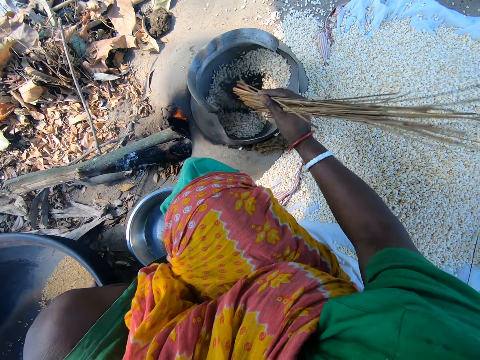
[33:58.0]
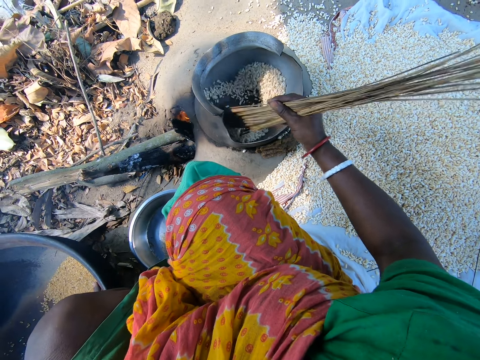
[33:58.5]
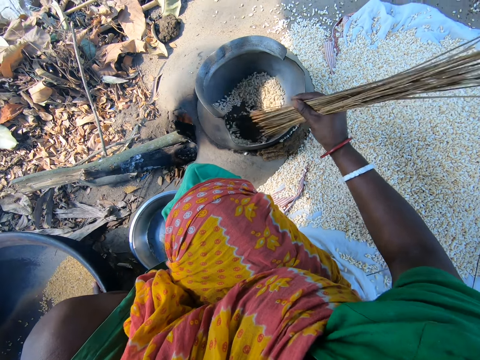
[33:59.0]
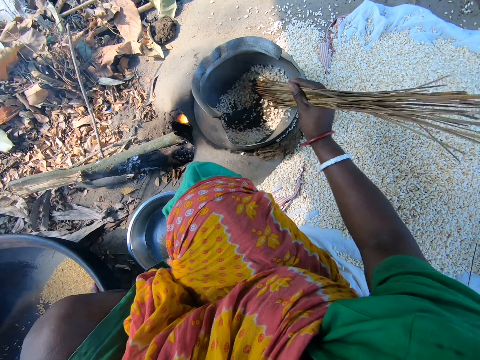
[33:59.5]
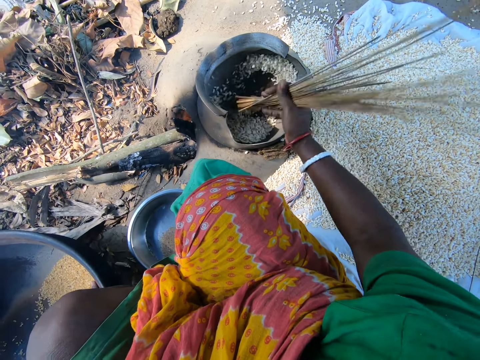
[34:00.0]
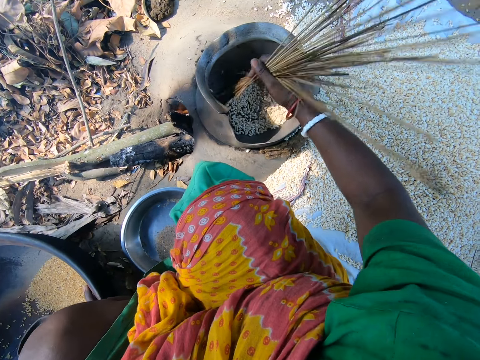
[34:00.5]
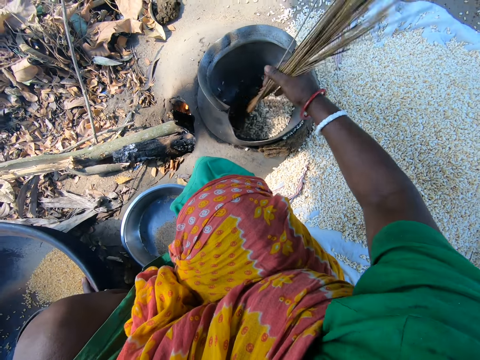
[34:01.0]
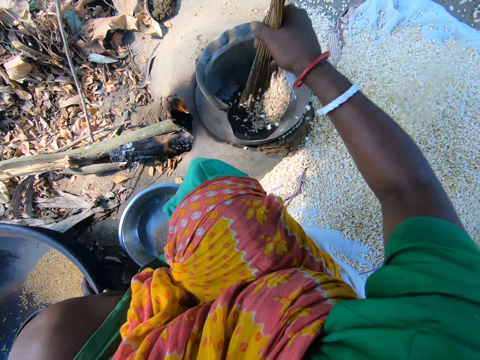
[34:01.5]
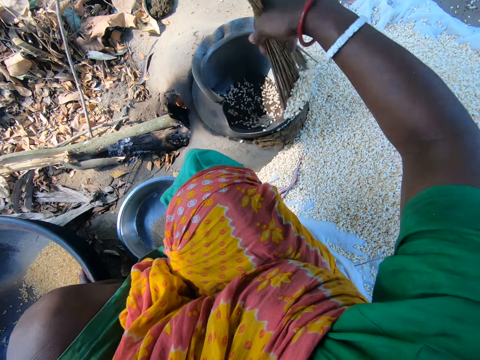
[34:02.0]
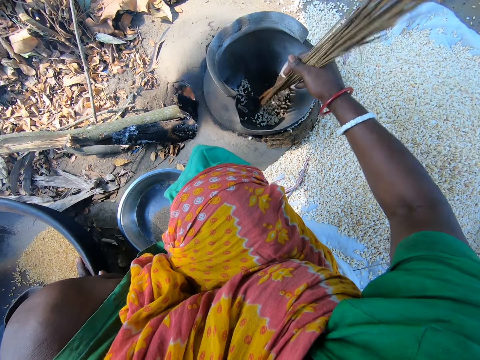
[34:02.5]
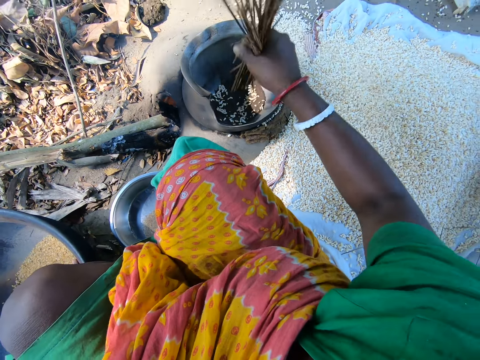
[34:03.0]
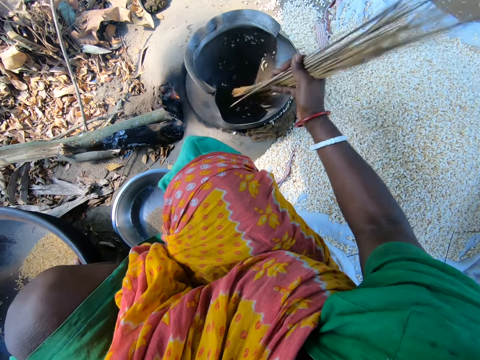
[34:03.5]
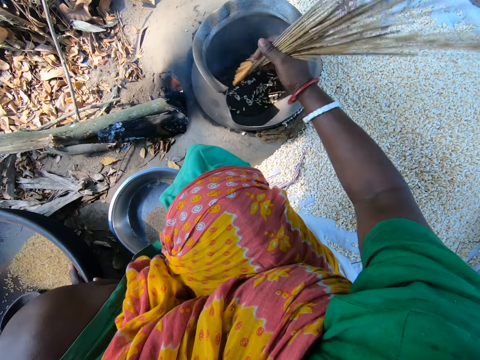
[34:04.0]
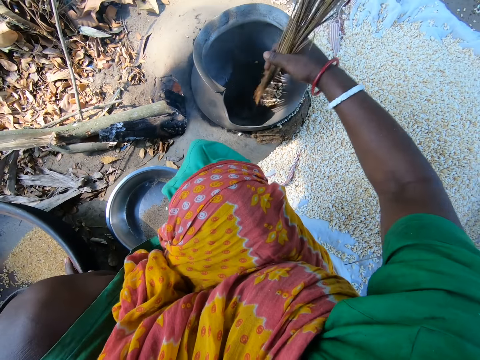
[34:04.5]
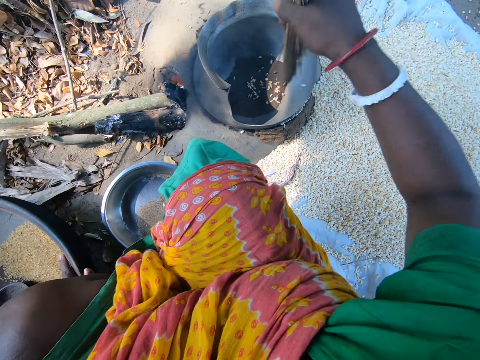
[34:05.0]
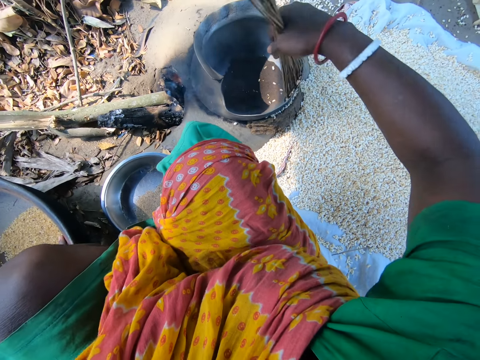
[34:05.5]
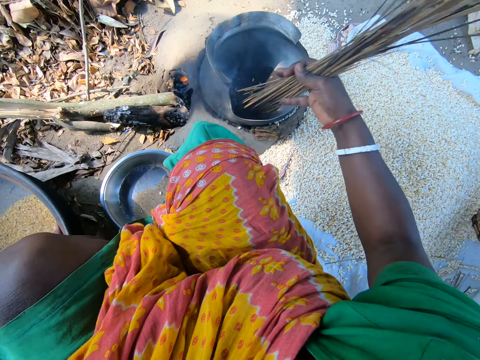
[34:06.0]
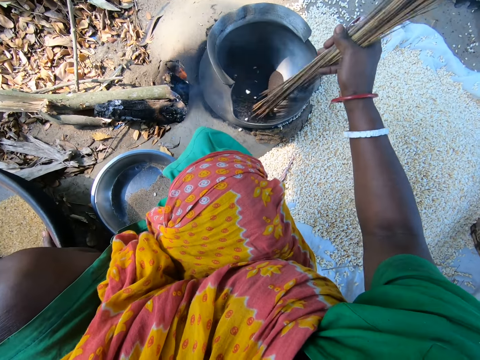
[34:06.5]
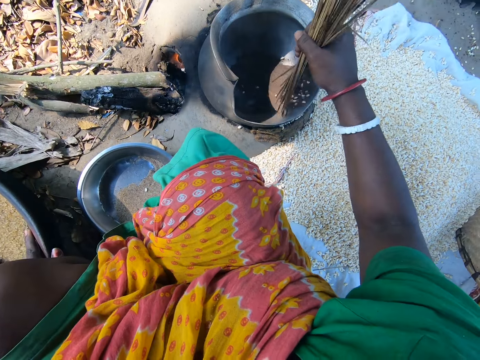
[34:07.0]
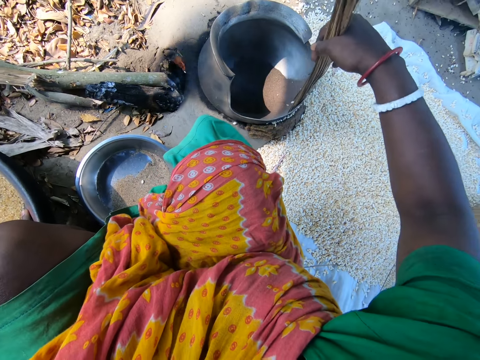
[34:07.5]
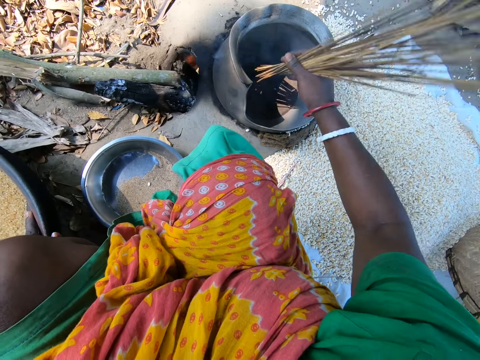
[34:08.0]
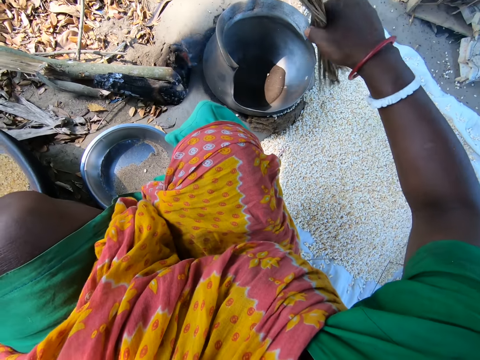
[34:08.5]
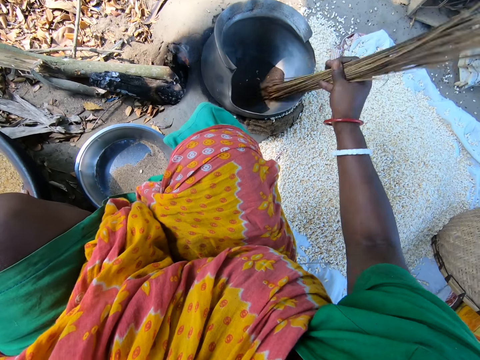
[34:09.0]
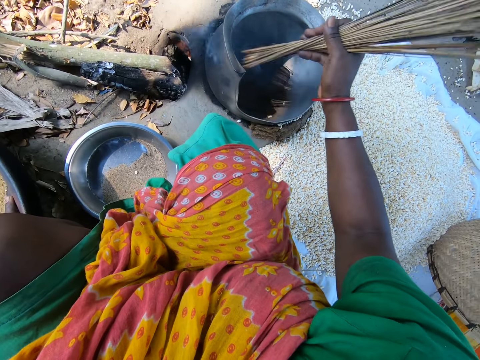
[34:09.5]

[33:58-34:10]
The camera wearer removes quinoa from the pot with a broom stick.

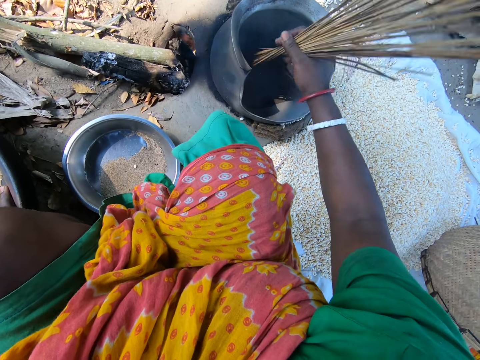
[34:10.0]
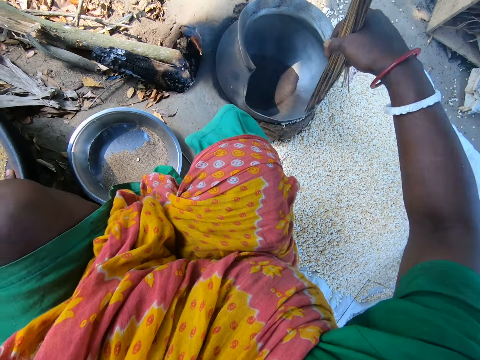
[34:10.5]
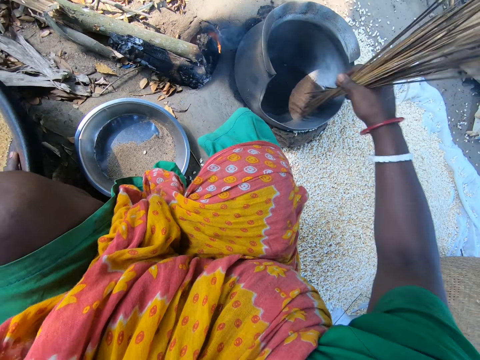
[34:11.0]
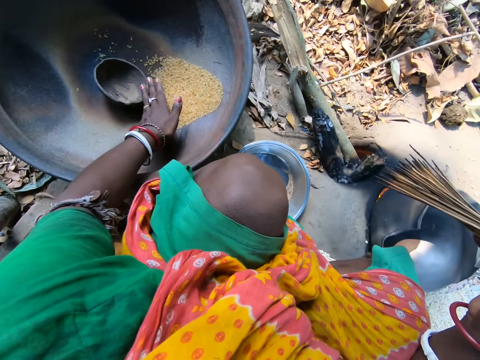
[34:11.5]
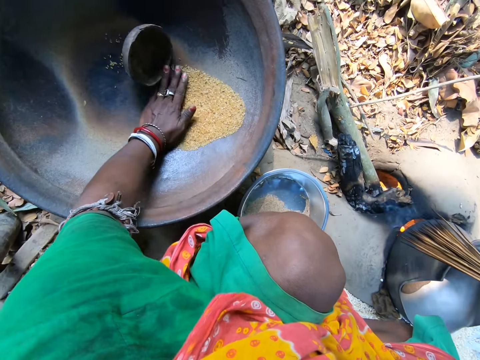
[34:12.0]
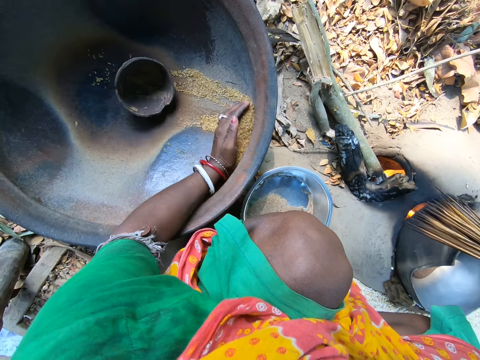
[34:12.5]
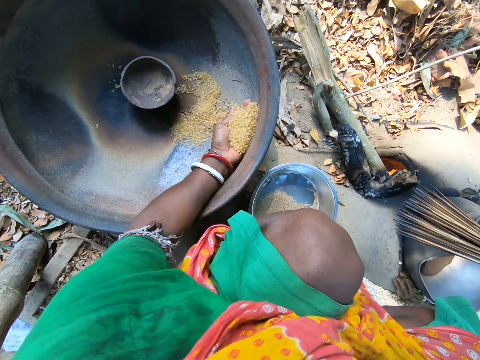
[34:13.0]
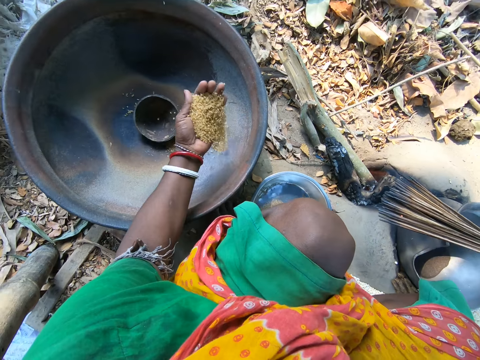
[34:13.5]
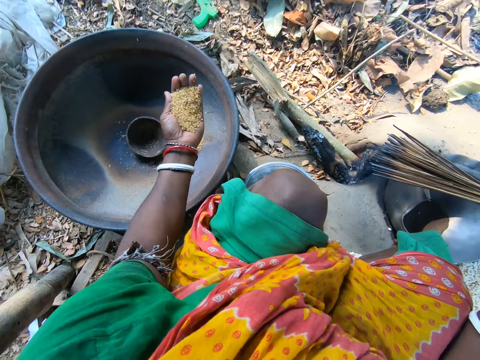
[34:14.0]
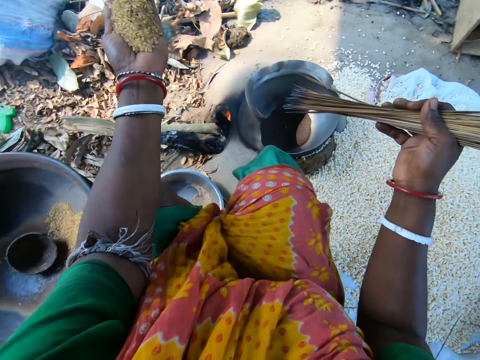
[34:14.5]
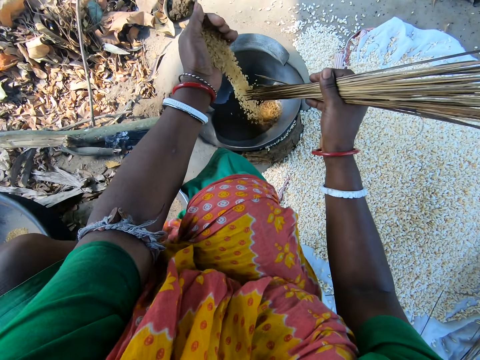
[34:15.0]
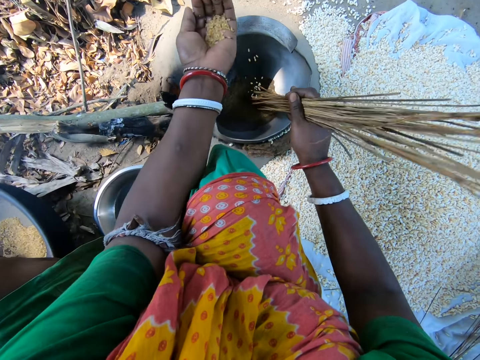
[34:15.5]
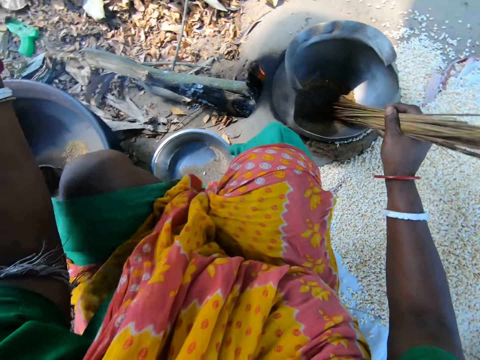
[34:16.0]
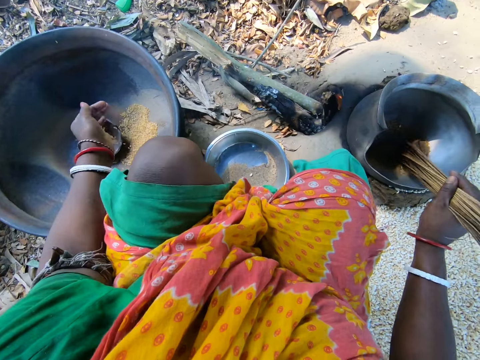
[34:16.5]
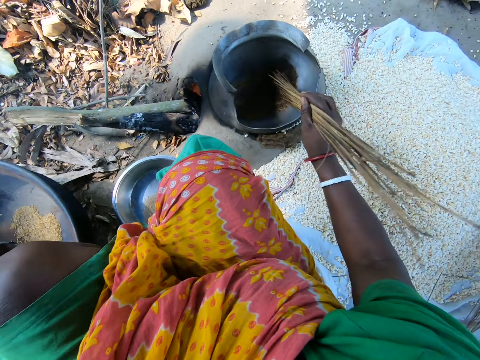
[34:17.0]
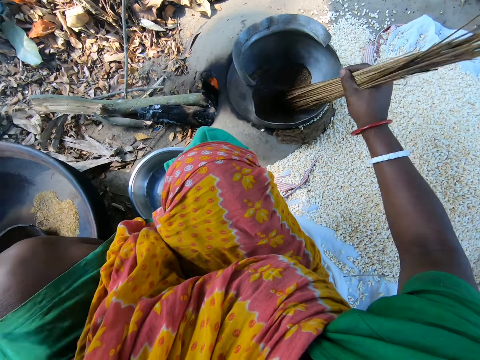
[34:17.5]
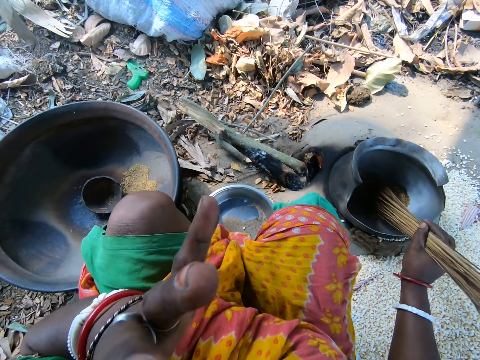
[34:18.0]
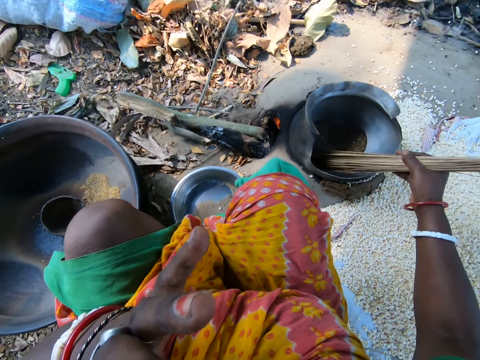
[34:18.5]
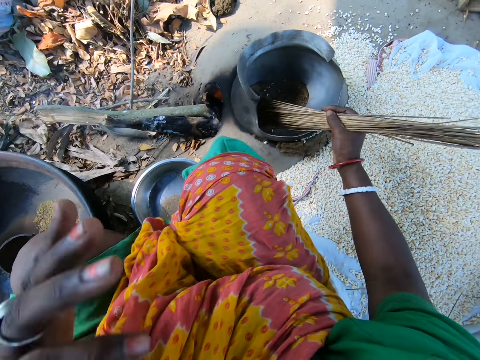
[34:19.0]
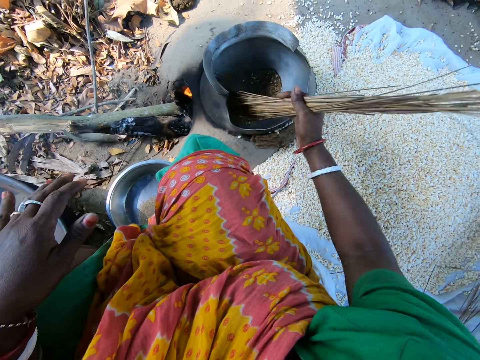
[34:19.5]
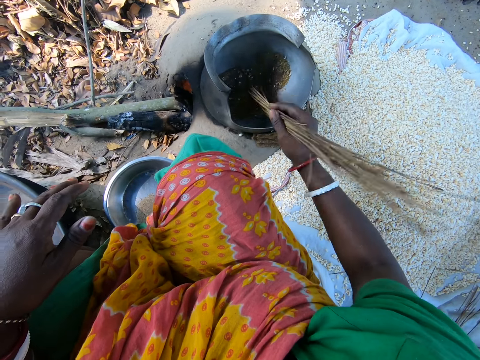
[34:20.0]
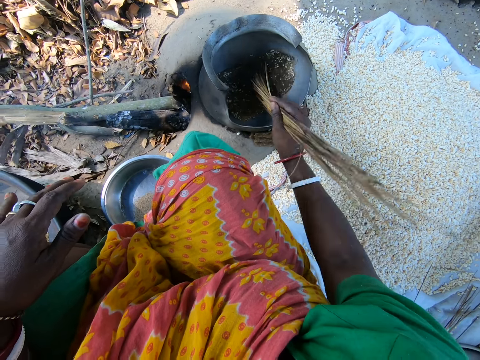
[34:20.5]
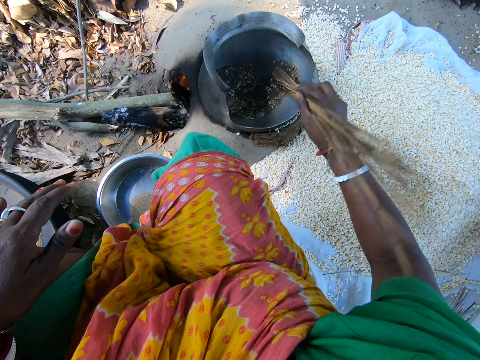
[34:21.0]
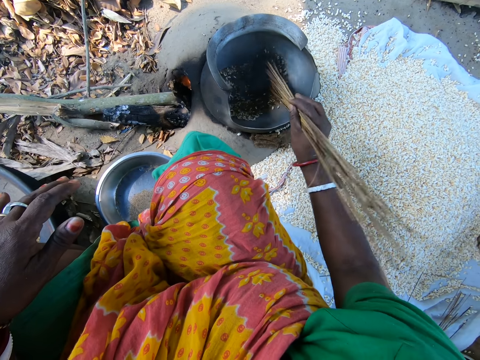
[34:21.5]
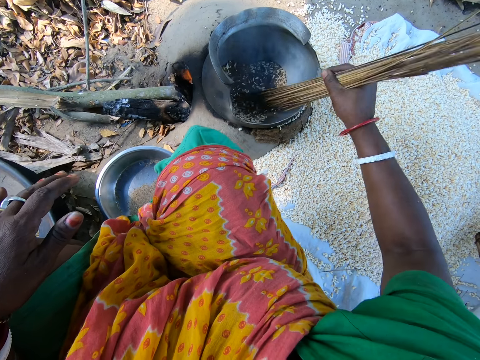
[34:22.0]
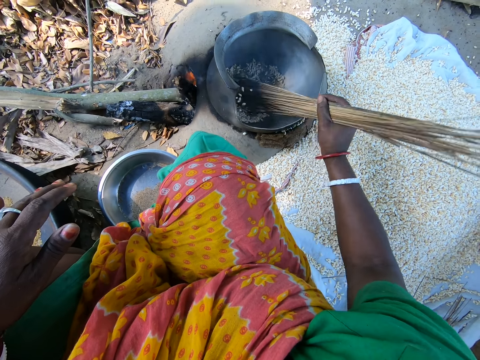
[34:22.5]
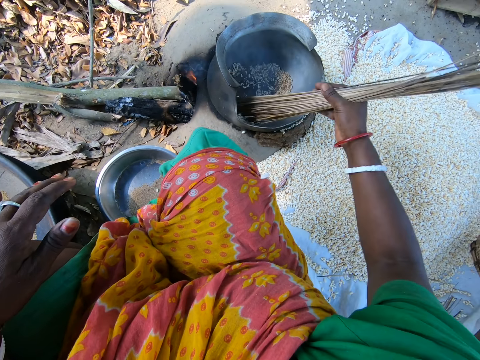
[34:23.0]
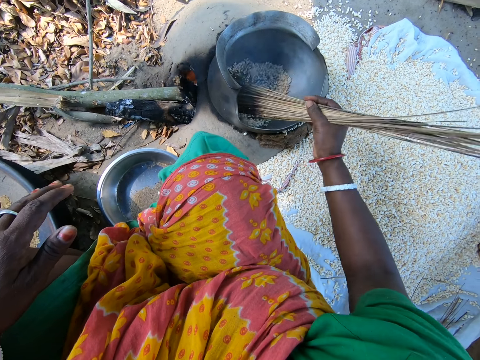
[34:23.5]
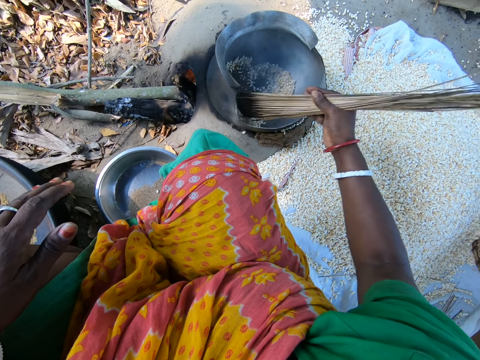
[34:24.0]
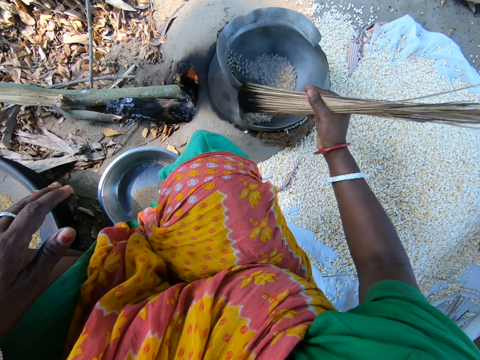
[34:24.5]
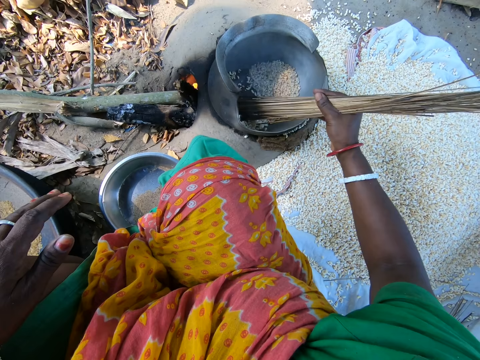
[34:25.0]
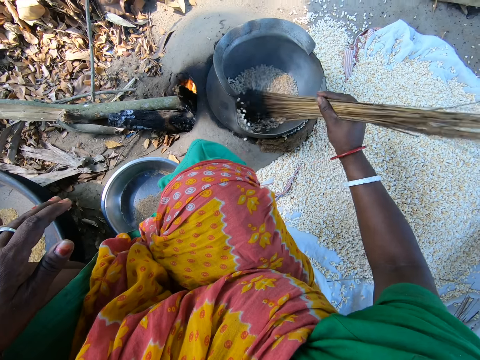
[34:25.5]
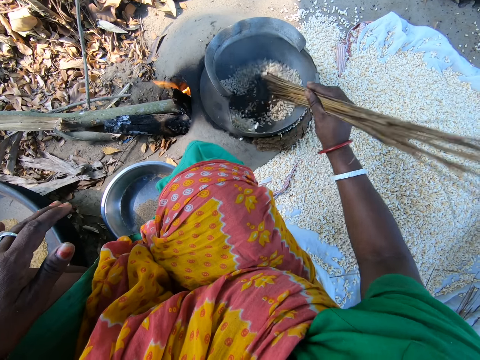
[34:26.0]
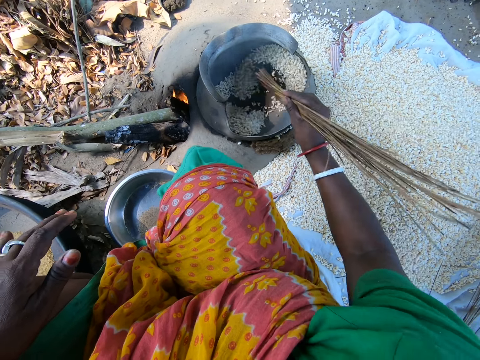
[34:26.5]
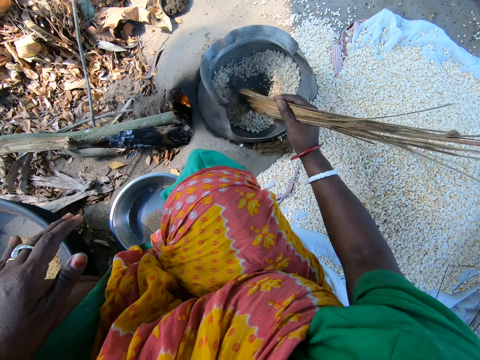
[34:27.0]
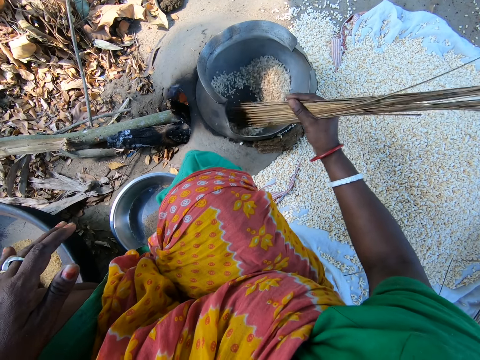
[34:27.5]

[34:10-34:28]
The camera wearer moves a hand on the bowl. They collect quinoa from the basin with a hand. They put the quinoa in the cooking pot. They stir the quinoa in the pot with a broom stick. They put down grains in the bowl. They stir the grains with the broom stick. They touch a face with a hand. They stir the grains with the broom stick.
